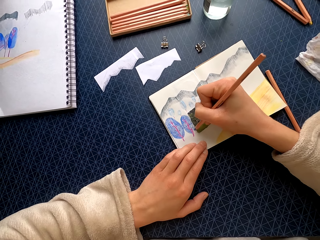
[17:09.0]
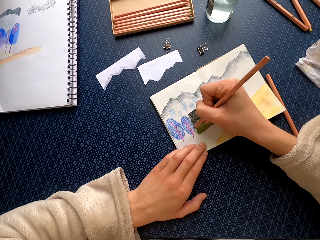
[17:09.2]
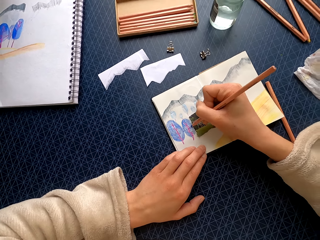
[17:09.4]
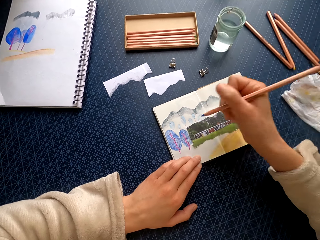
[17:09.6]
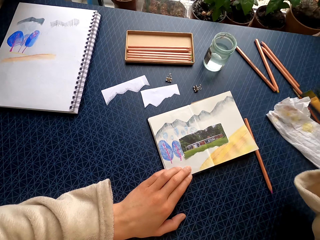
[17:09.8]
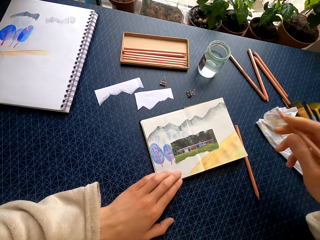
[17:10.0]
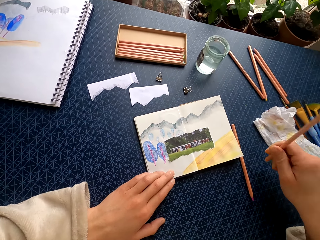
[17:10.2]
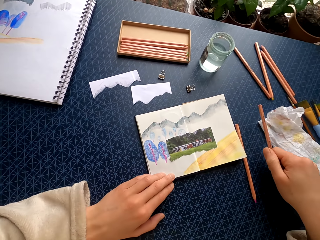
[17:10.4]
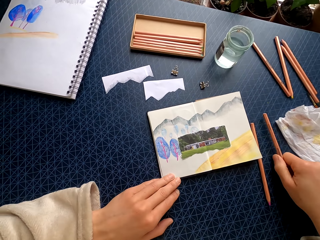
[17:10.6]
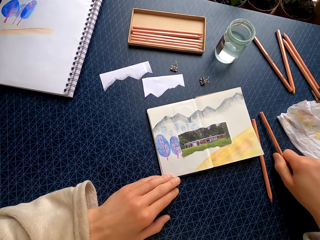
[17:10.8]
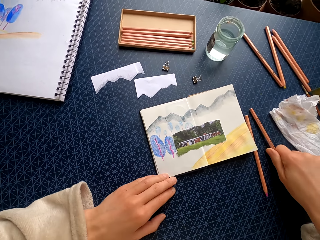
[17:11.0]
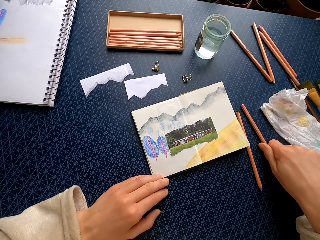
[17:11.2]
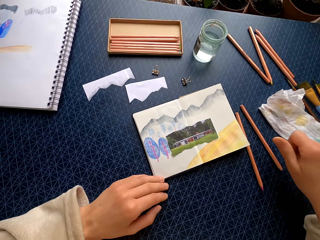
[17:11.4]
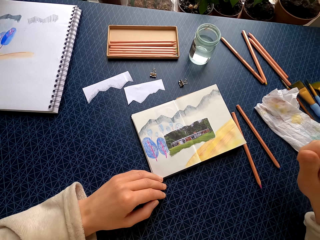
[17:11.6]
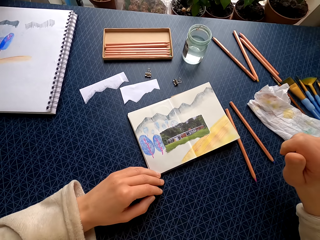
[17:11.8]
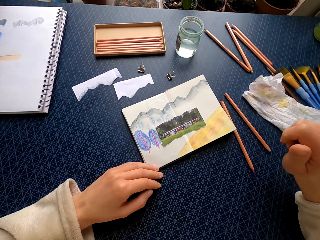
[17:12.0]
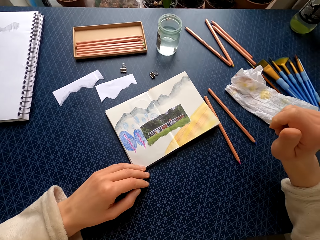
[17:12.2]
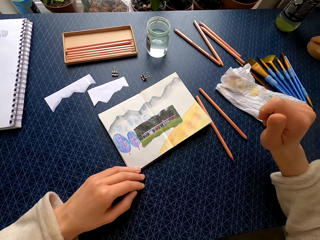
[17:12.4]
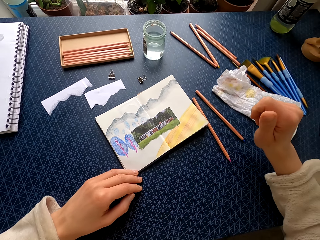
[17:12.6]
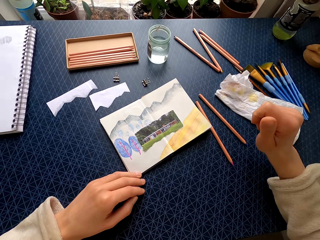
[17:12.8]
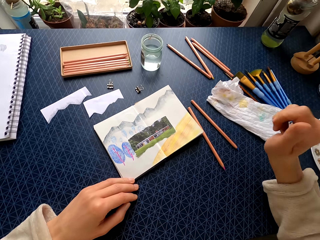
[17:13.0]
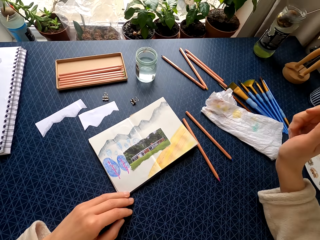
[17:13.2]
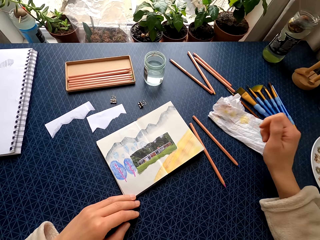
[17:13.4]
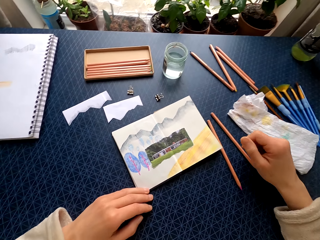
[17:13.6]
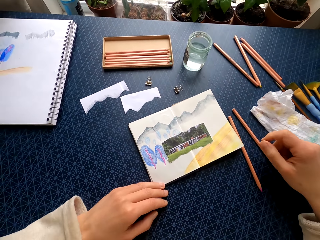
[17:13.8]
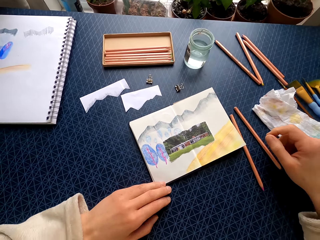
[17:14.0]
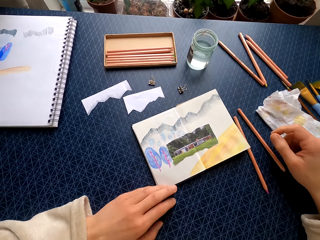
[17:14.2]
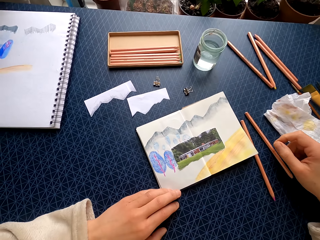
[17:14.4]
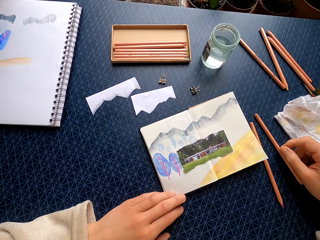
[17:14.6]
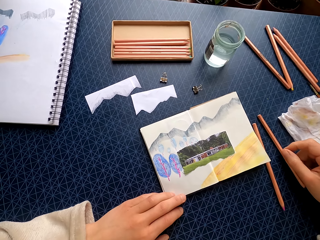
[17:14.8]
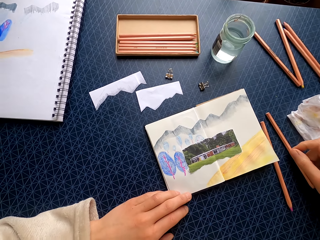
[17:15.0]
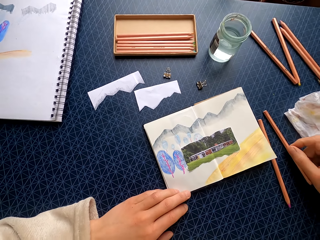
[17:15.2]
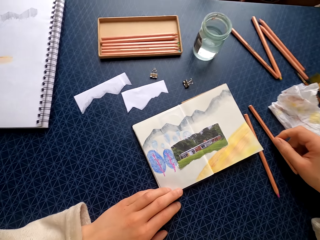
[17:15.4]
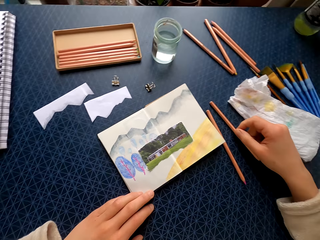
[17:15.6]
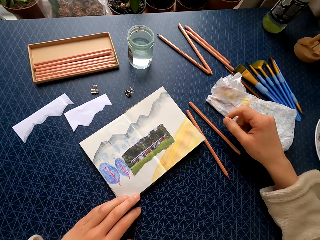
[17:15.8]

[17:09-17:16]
The camera wearer puts the color pencil on the table.

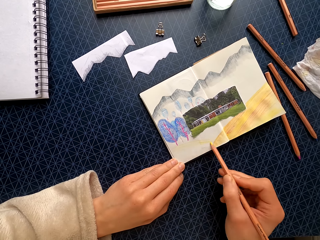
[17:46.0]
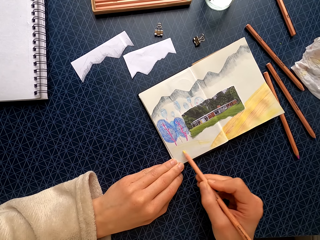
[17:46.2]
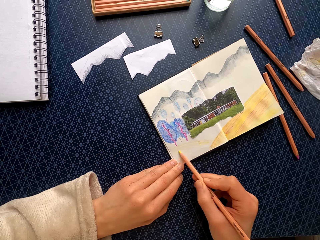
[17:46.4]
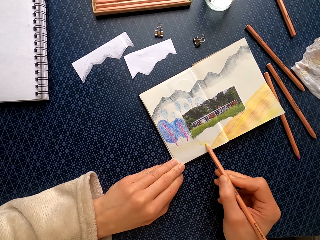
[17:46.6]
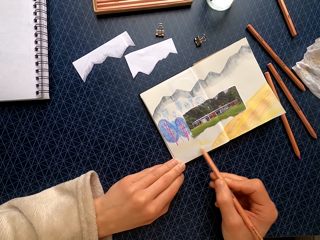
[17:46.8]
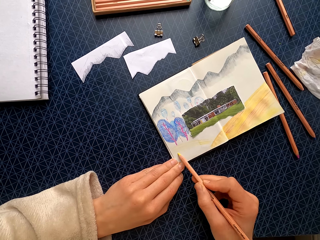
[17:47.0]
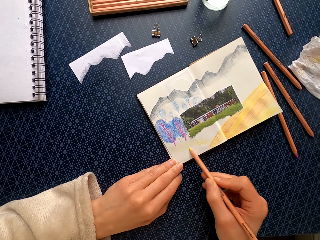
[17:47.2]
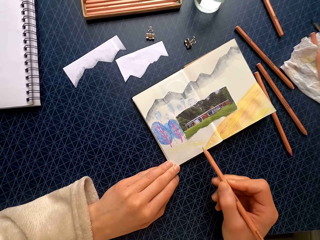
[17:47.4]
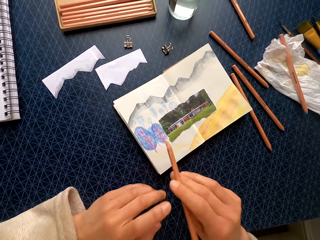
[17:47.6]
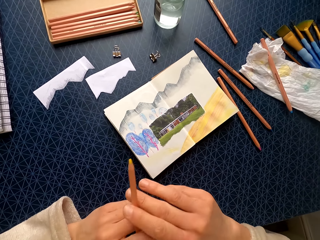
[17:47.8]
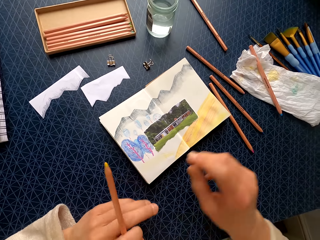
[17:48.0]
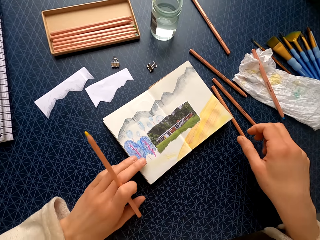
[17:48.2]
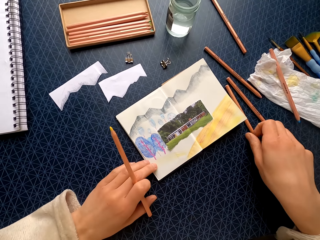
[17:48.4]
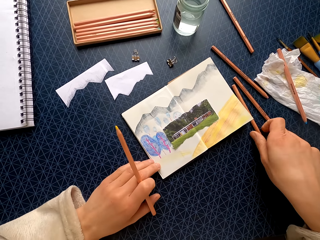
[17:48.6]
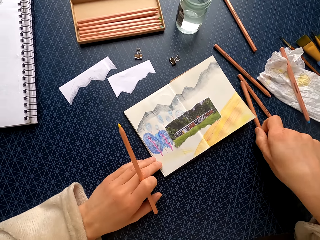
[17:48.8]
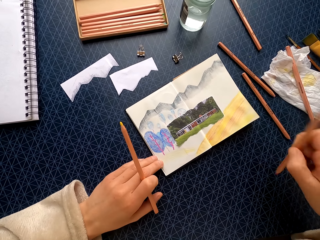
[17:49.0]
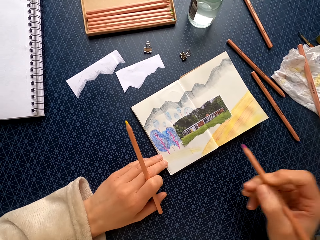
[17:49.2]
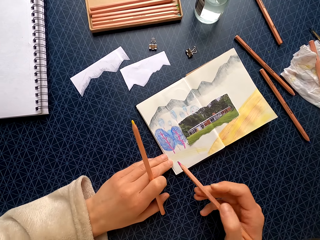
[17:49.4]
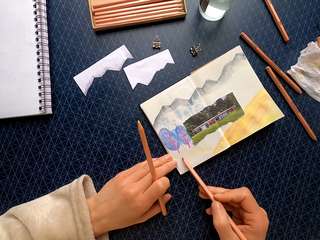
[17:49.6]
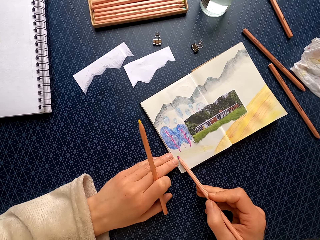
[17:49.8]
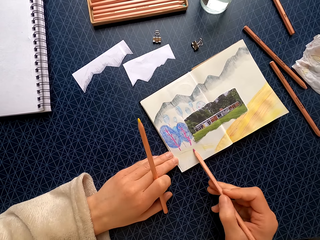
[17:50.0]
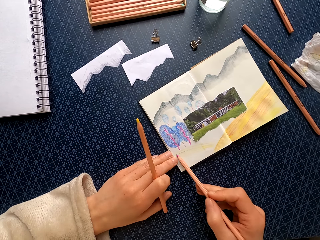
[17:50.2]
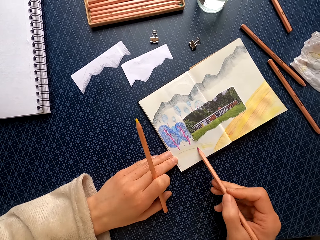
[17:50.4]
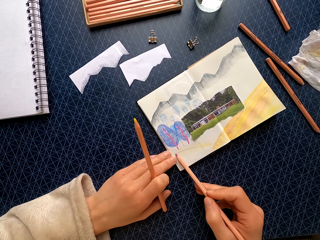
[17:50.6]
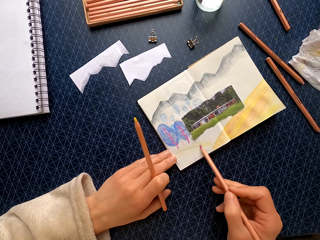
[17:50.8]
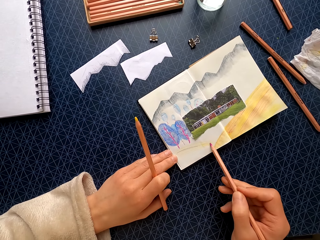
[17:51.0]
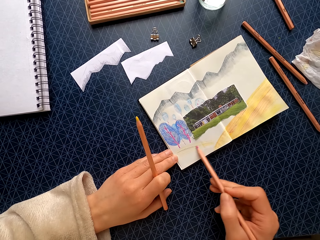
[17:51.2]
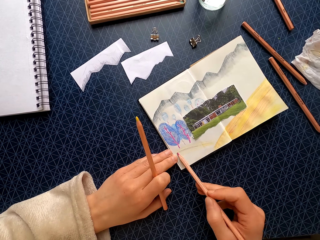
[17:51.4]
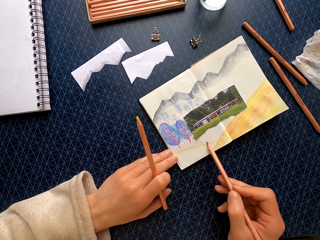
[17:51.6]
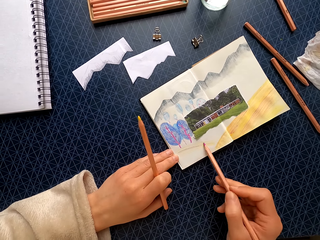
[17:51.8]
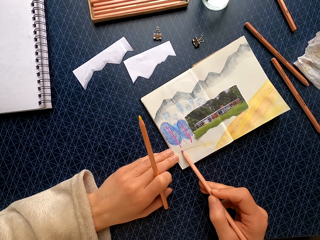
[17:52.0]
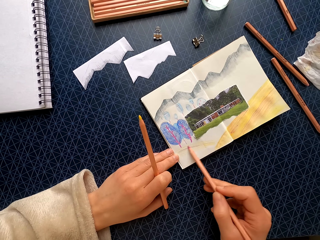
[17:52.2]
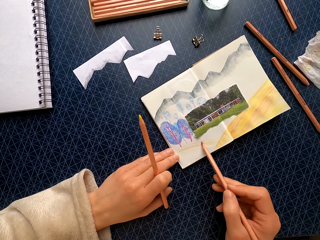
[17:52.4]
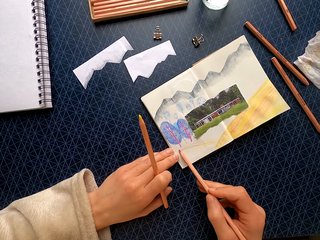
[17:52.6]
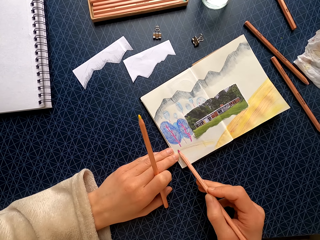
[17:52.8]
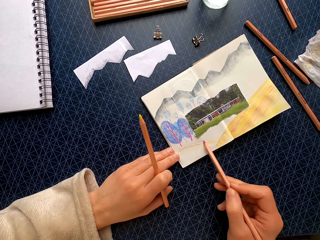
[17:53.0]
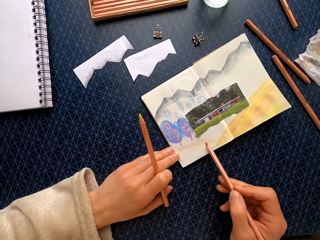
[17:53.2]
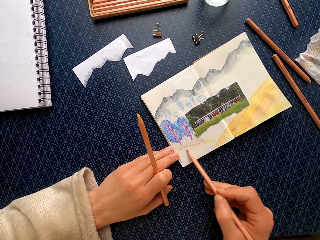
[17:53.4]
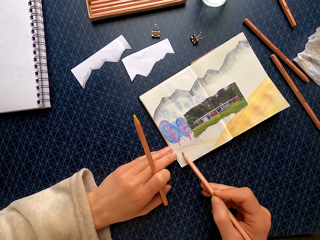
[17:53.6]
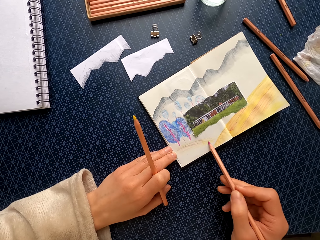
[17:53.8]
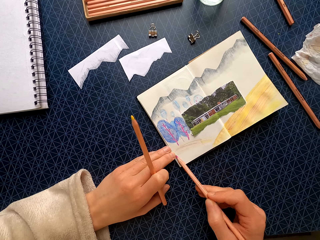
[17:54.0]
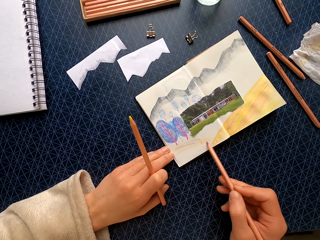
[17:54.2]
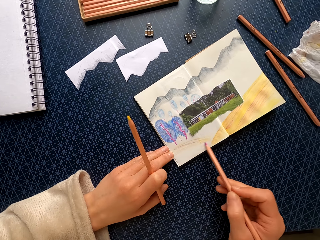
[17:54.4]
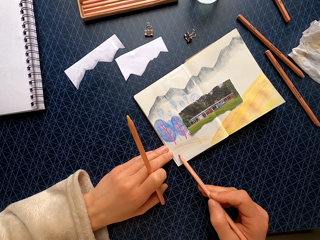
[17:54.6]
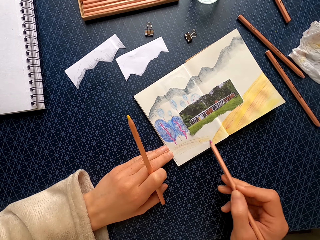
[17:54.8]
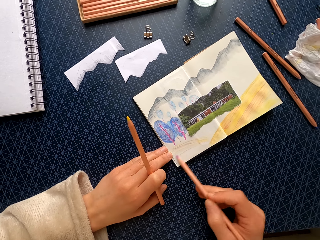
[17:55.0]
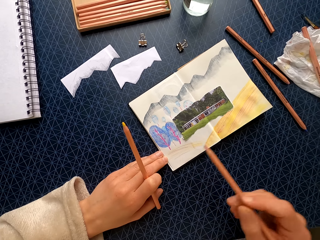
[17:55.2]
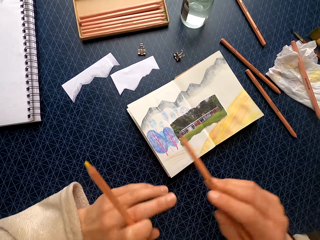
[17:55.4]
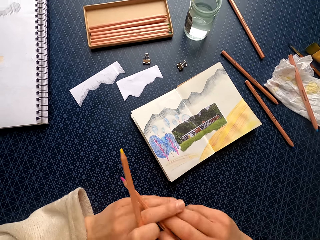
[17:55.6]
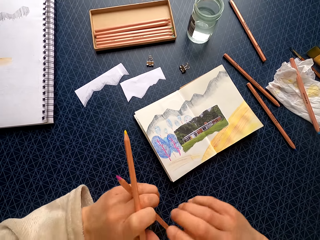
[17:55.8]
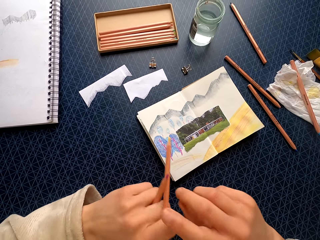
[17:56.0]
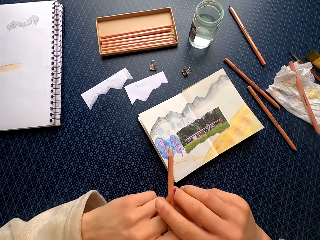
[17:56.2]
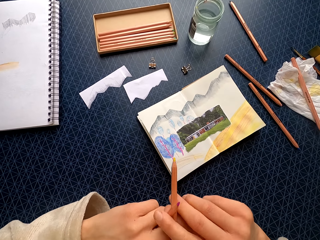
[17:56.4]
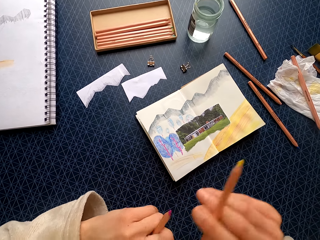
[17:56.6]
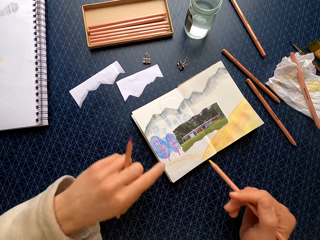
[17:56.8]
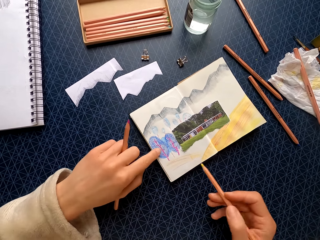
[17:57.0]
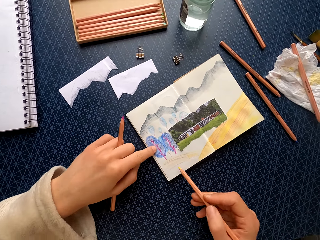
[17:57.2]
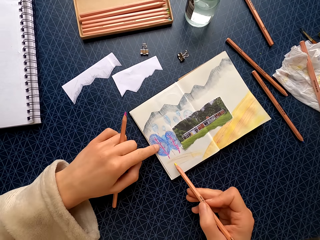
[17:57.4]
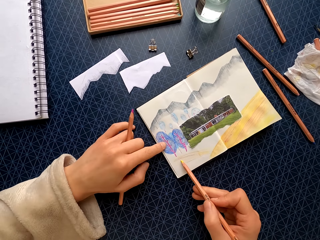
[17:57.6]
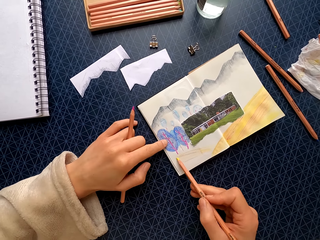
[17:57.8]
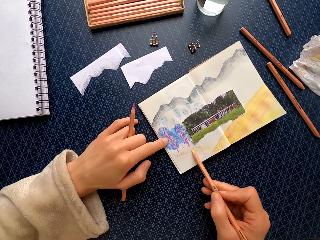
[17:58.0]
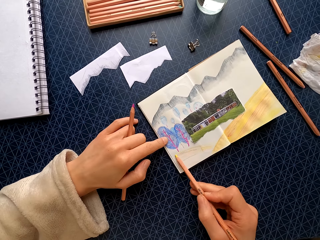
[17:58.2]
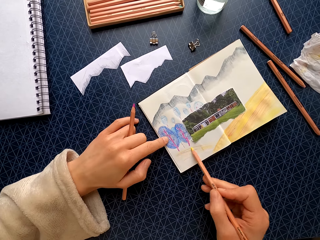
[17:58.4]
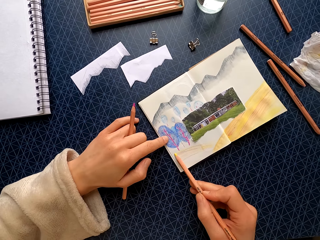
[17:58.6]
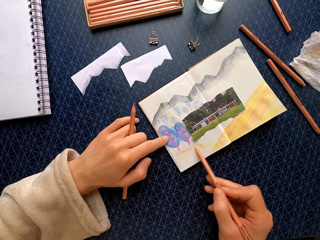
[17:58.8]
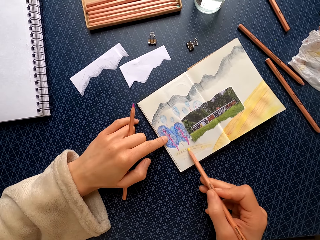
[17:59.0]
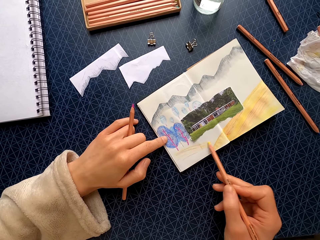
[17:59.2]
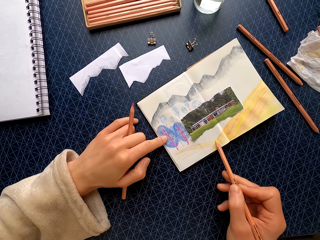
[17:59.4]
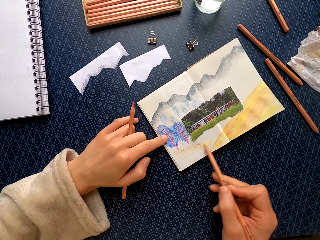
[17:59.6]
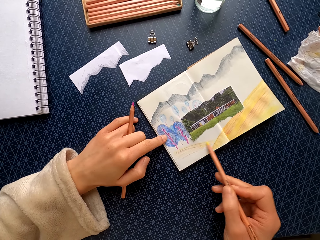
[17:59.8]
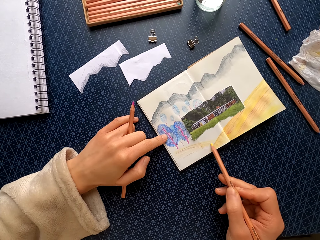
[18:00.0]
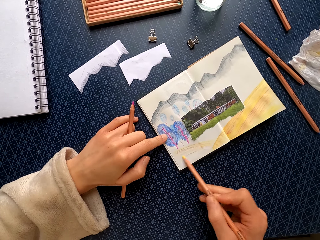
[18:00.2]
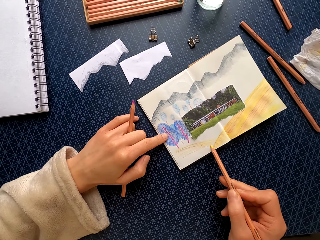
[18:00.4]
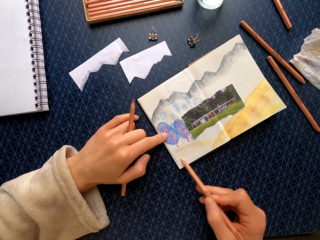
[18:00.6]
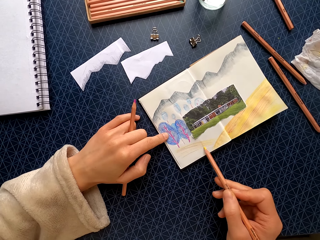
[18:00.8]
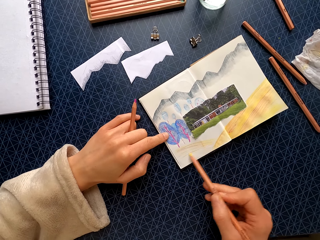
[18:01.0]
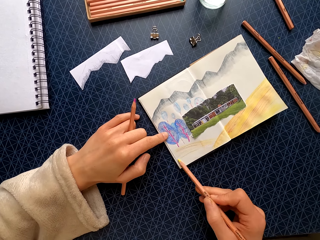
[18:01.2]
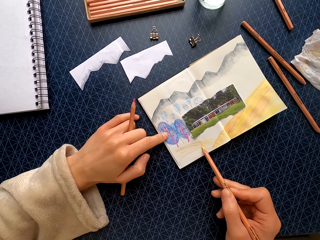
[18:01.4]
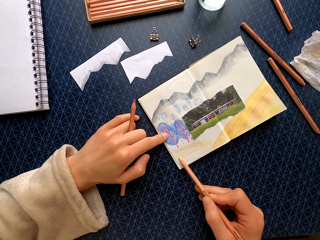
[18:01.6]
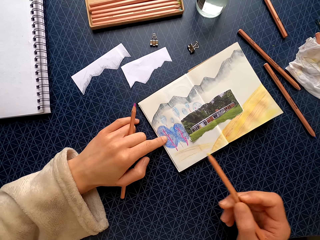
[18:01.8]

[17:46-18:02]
The camera wearer exchanges the color pencil to the other hand. They hold the drawing. They pick the color pencil from the table. They color the drawing. They exchange the color pencil to the other hand, take the color pencil, hold the drawing, and color the drawing.
